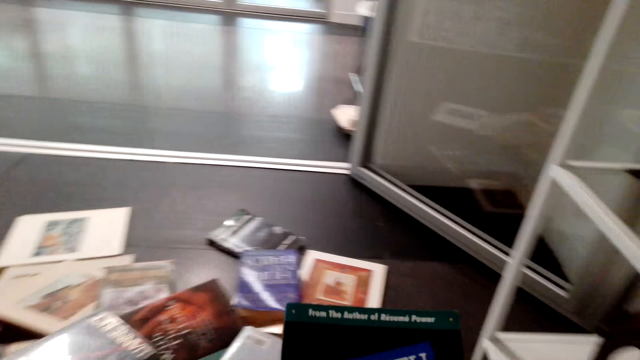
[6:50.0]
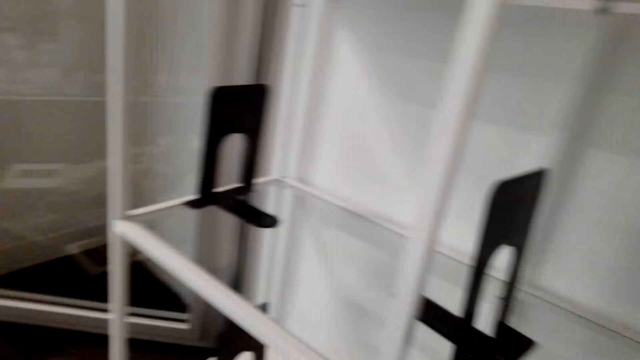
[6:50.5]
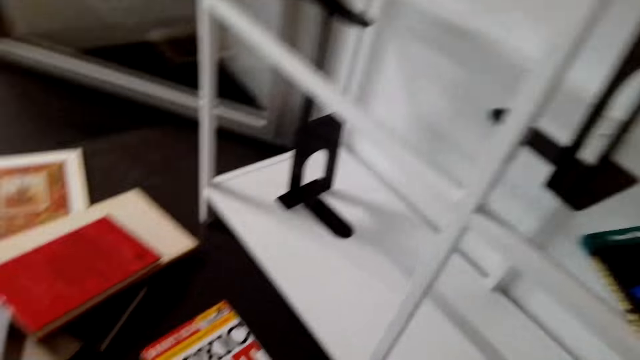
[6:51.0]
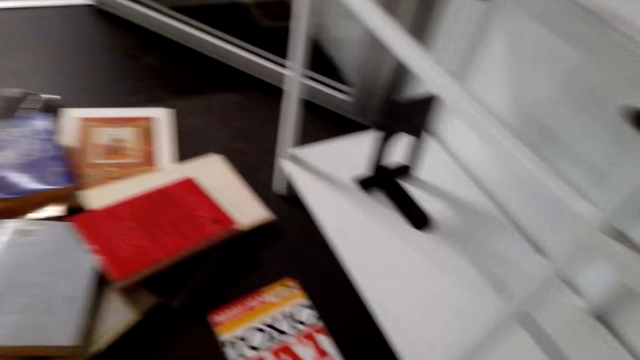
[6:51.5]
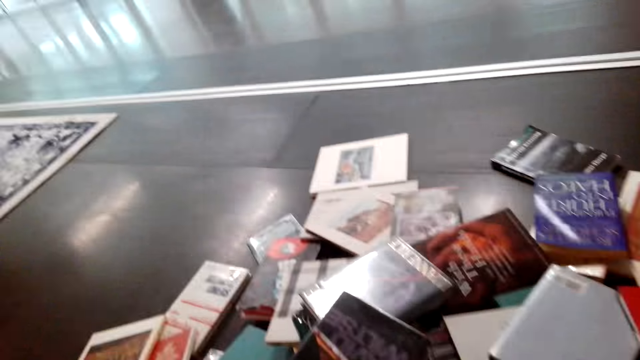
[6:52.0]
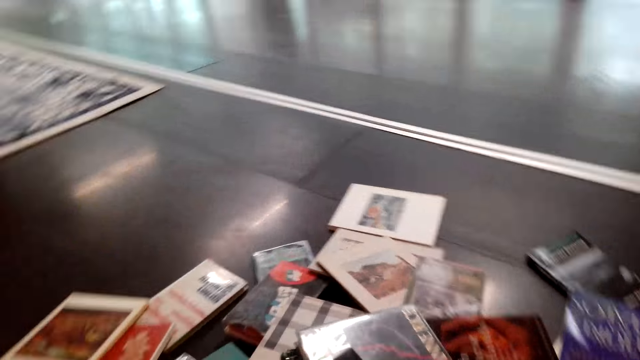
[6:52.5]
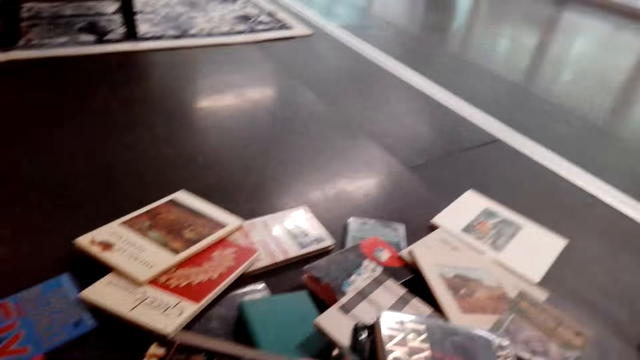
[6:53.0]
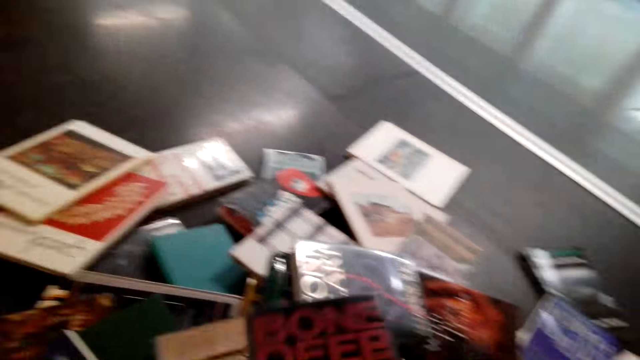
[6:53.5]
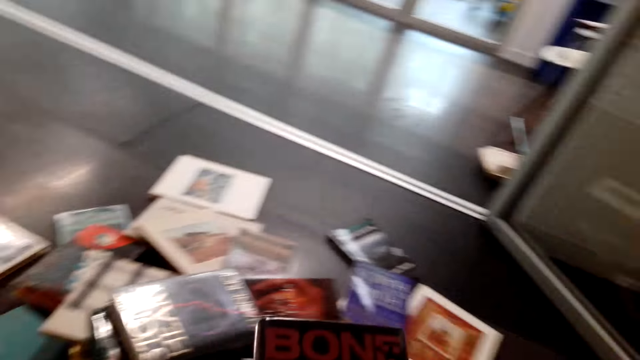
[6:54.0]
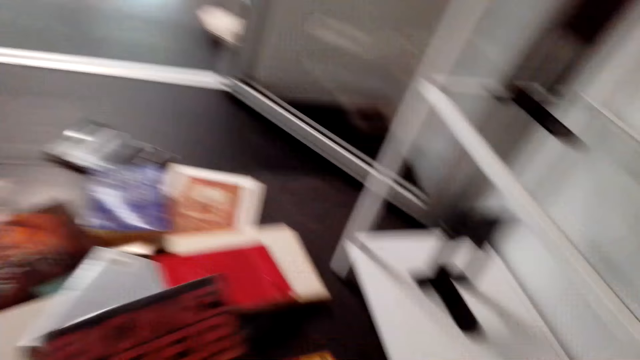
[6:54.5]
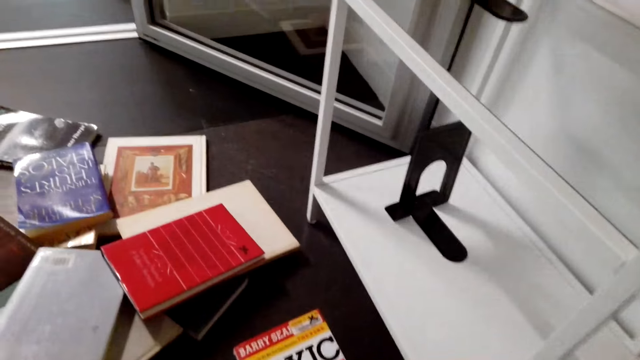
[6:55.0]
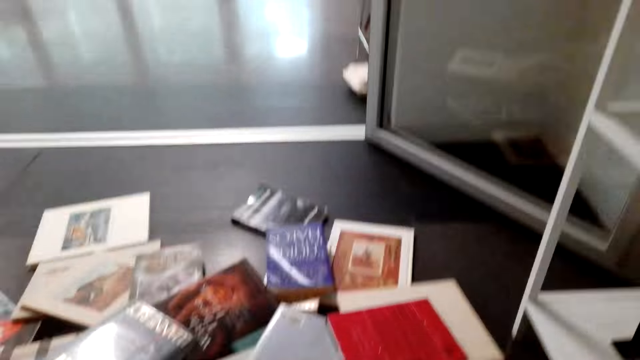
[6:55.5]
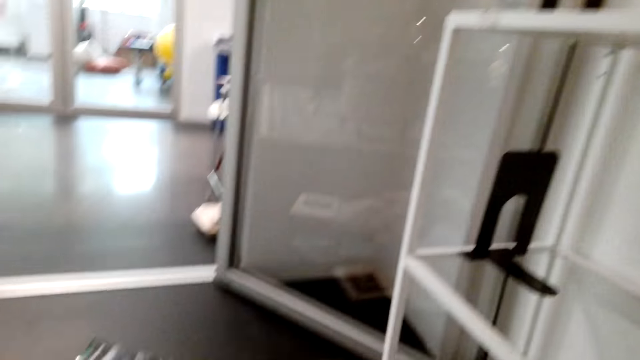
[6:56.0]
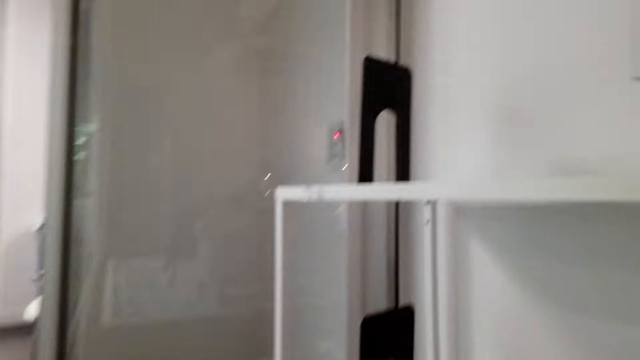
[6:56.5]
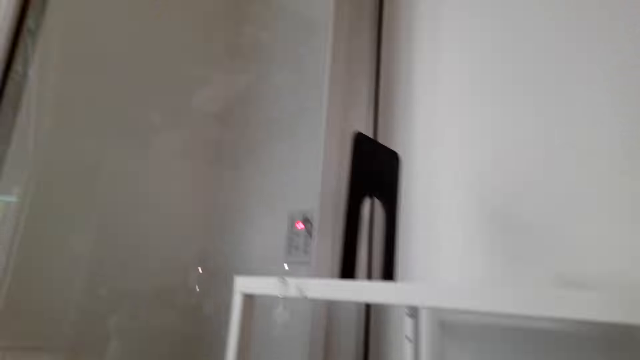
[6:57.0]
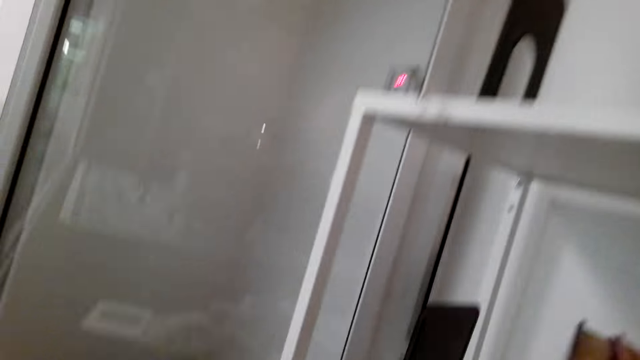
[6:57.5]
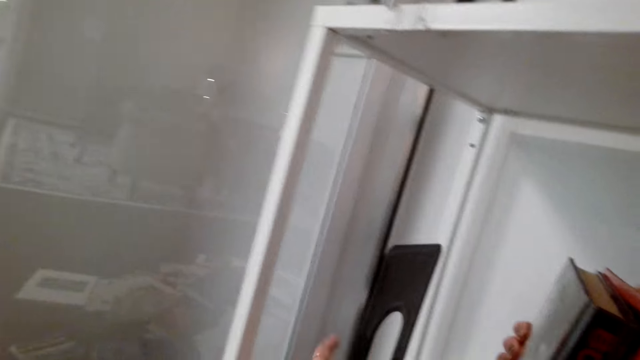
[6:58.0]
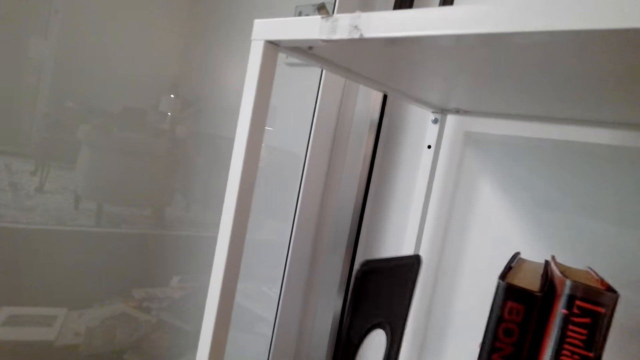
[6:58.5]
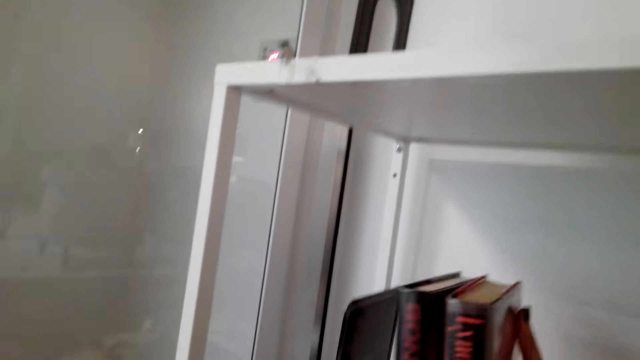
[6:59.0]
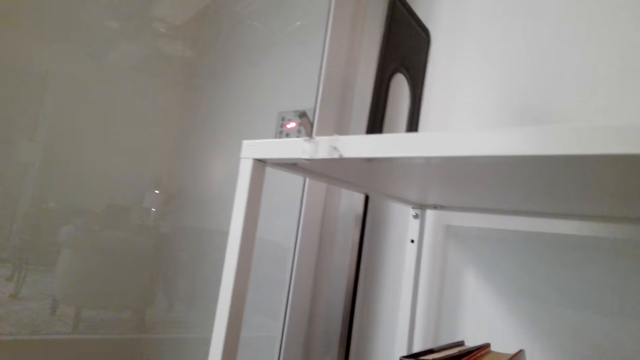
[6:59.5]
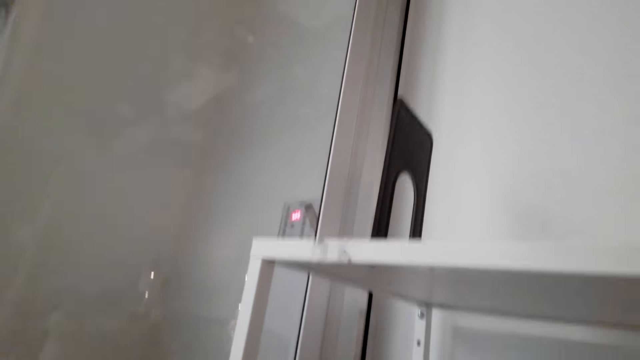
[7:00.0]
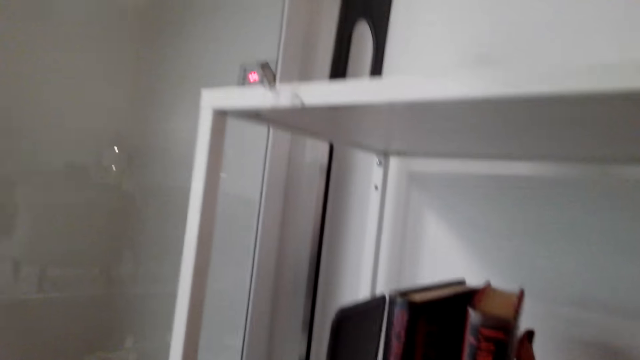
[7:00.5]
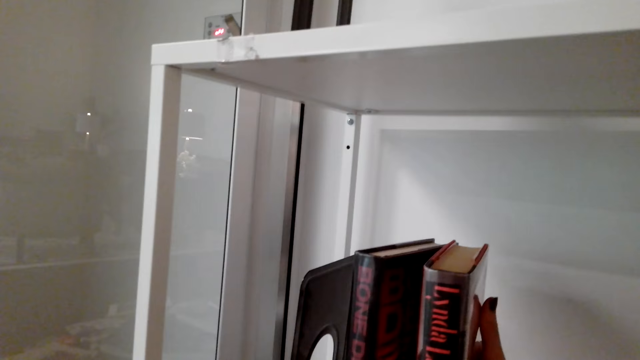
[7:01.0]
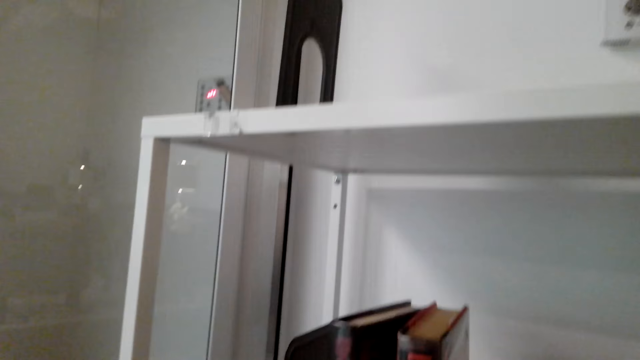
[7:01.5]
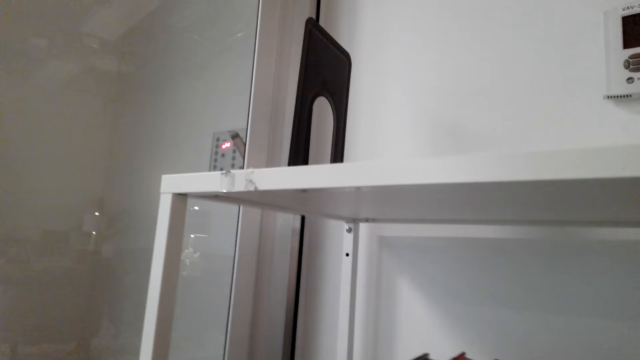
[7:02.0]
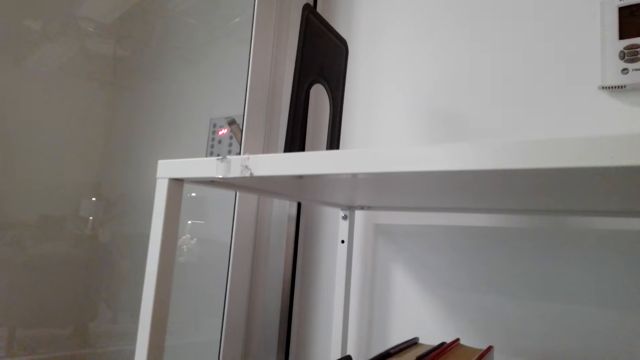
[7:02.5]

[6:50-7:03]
The camera wearer places the book on the shelf. They pick up a book. They place the book on the shelf.

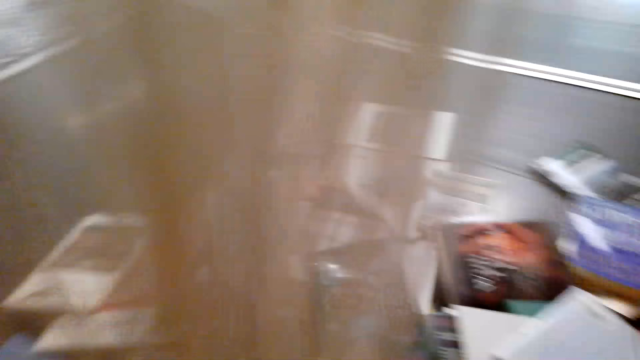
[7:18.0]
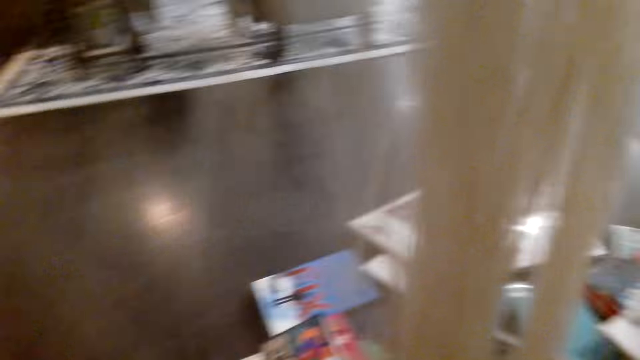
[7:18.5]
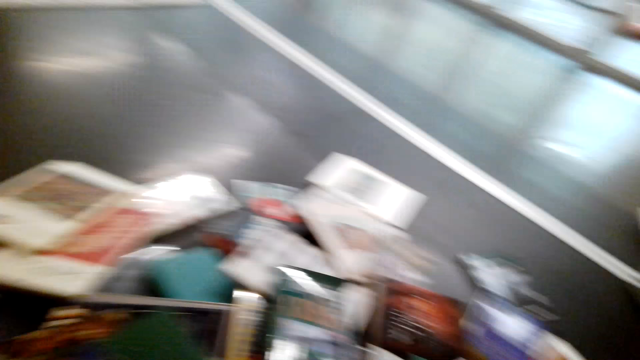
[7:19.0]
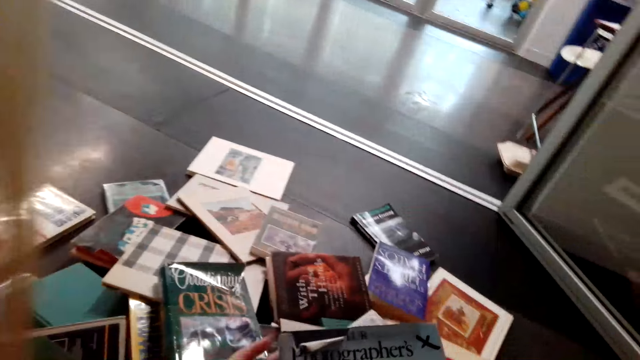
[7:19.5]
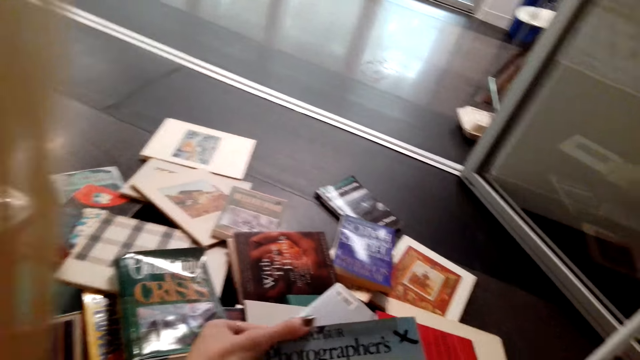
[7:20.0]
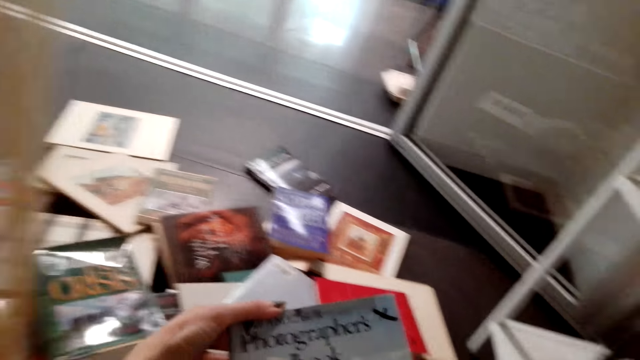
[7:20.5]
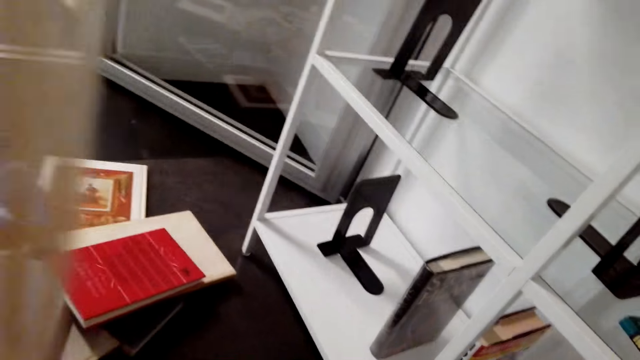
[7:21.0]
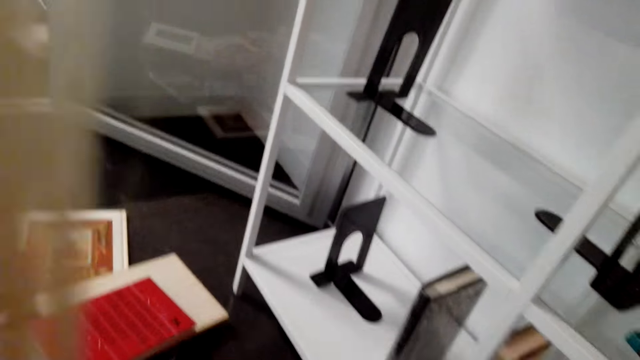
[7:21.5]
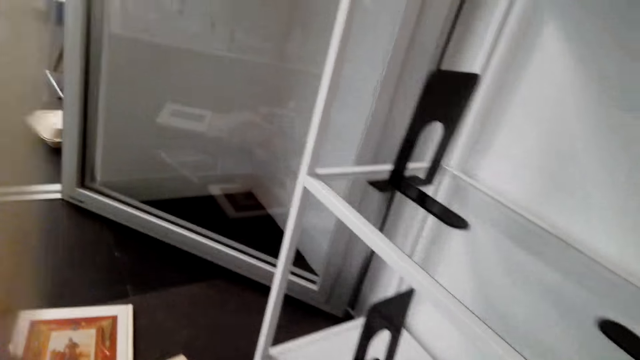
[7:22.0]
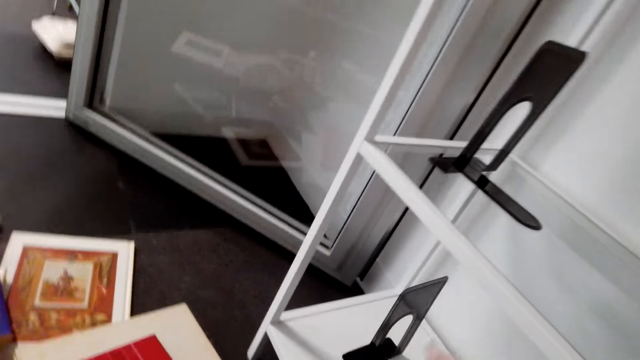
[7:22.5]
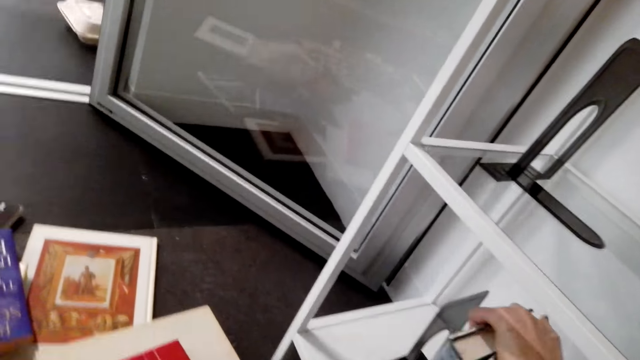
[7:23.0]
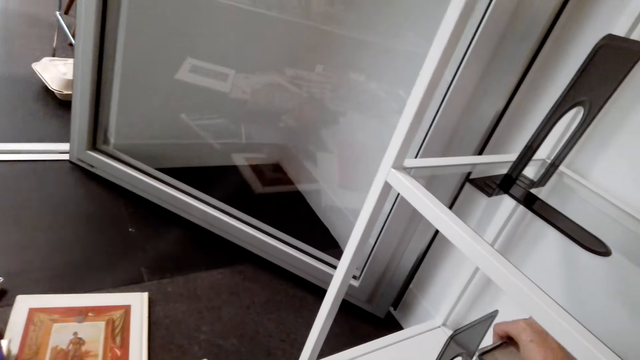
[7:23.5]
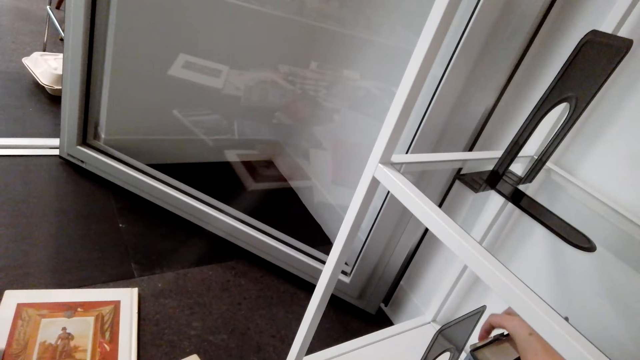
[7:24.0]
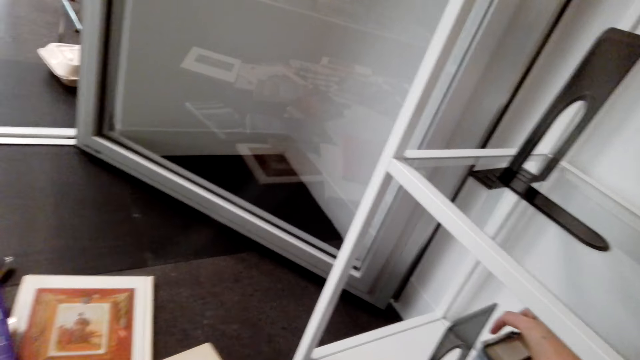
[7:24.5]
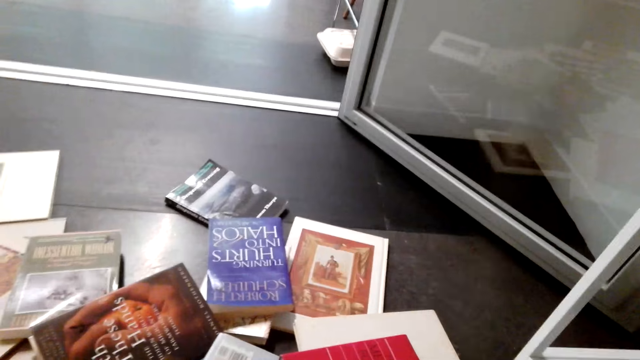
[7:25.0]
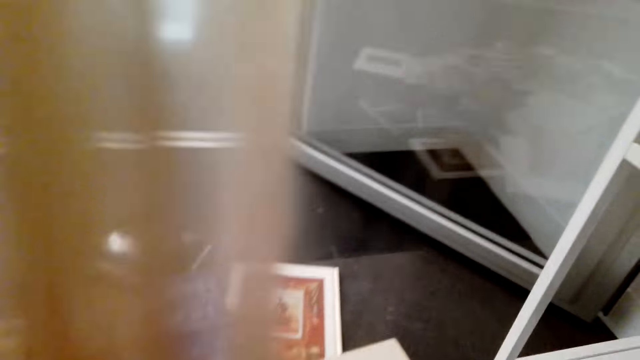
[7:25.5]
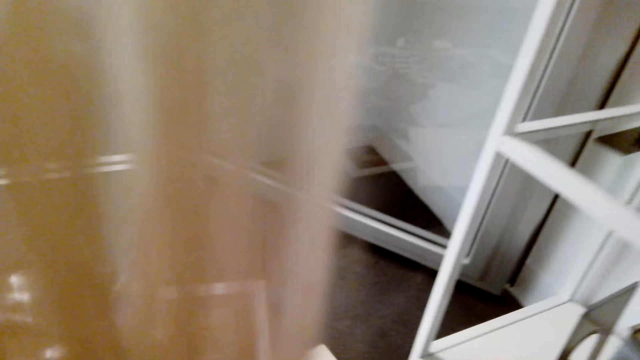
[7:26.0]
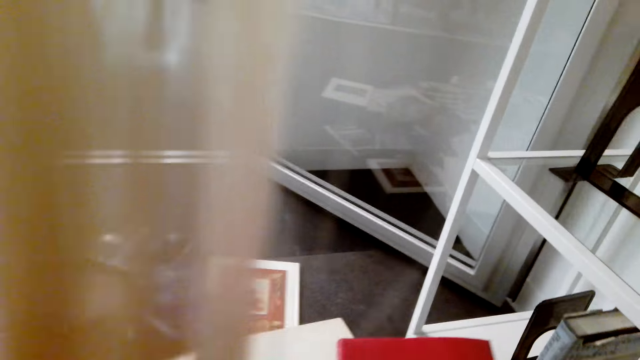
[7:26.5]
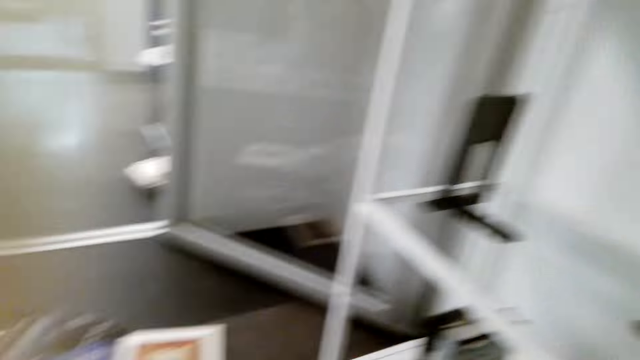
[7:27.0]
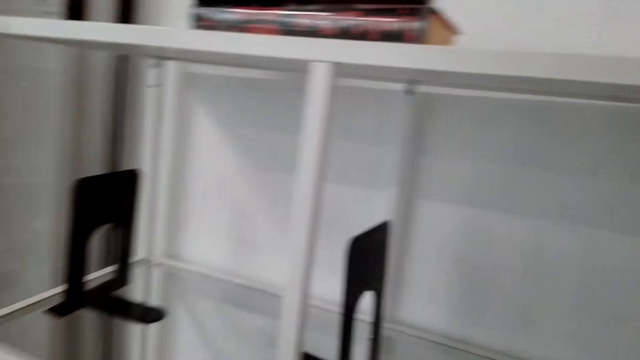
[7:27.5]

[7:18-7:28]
The camera wearer holds a book. They place the book on the shelf. They pick up a book.
